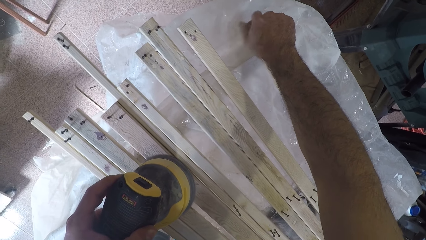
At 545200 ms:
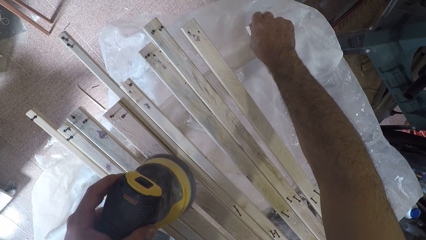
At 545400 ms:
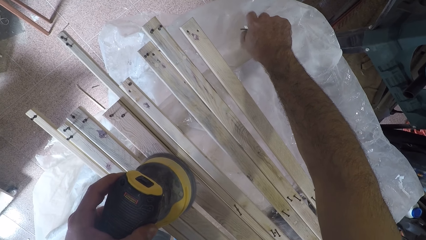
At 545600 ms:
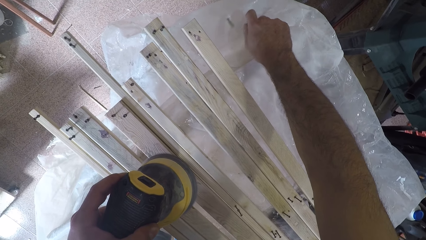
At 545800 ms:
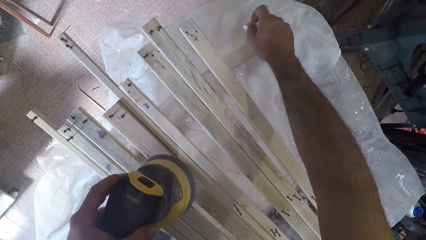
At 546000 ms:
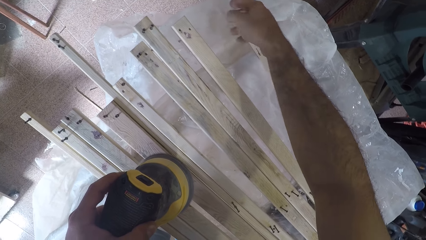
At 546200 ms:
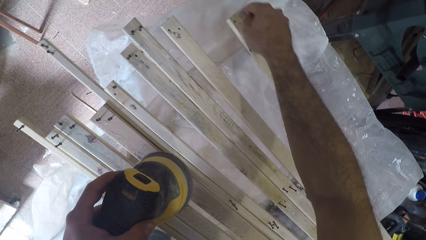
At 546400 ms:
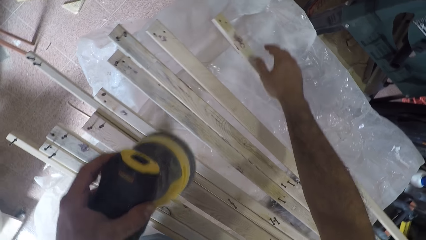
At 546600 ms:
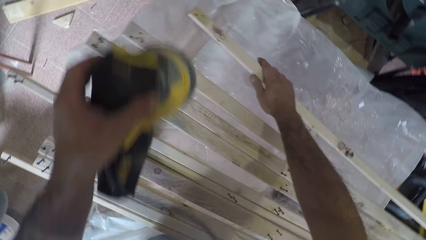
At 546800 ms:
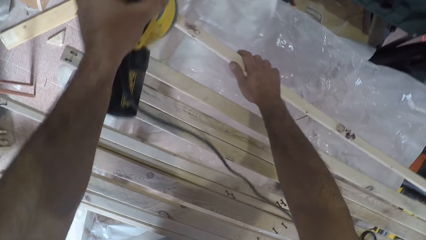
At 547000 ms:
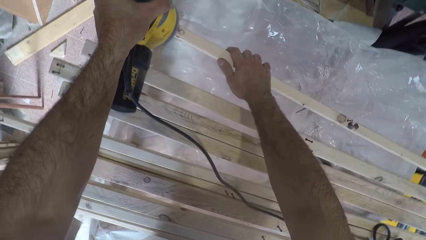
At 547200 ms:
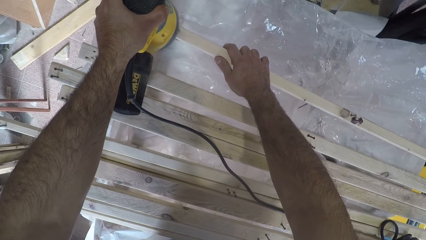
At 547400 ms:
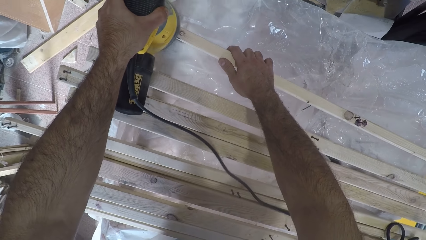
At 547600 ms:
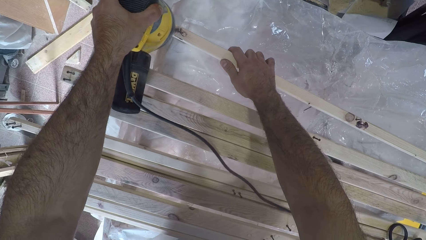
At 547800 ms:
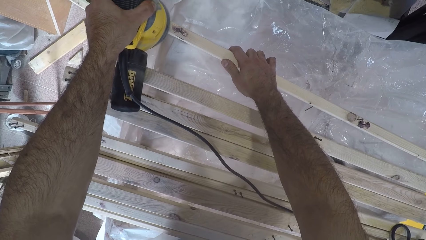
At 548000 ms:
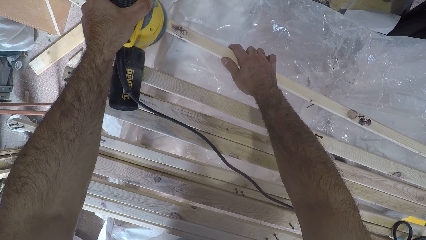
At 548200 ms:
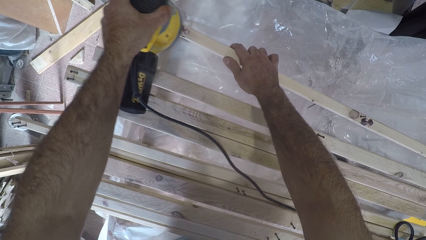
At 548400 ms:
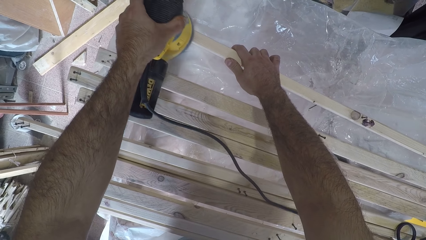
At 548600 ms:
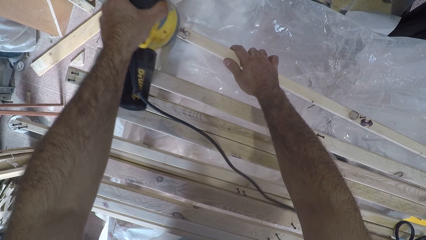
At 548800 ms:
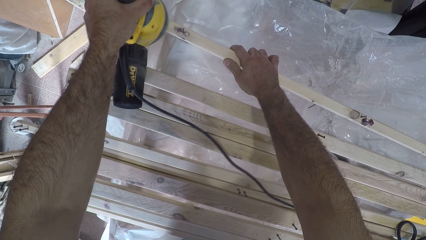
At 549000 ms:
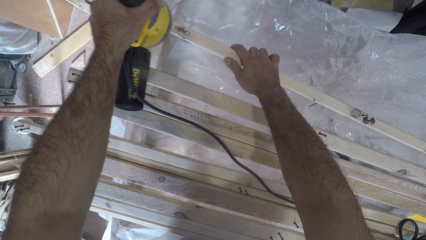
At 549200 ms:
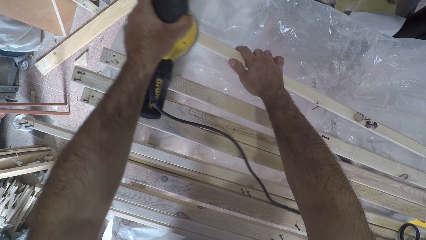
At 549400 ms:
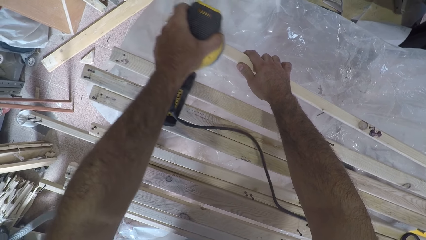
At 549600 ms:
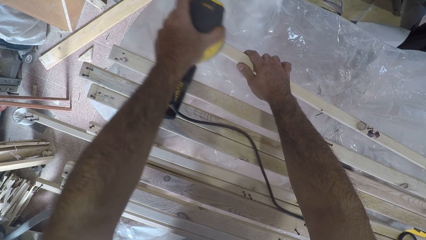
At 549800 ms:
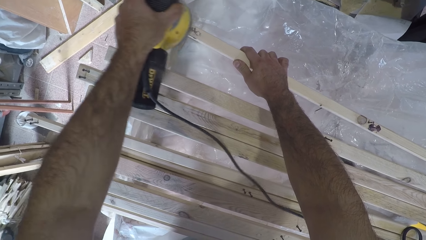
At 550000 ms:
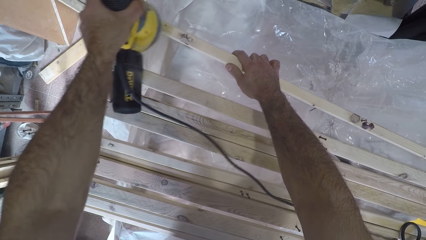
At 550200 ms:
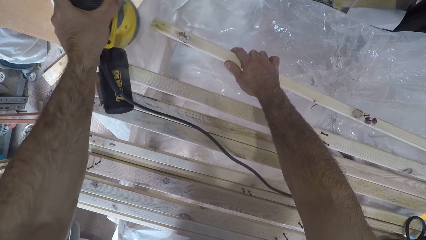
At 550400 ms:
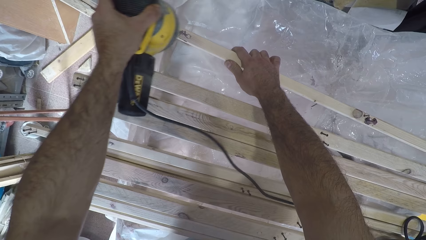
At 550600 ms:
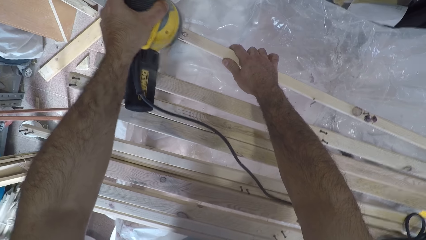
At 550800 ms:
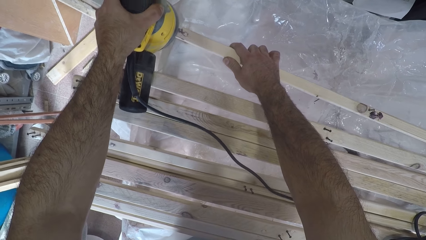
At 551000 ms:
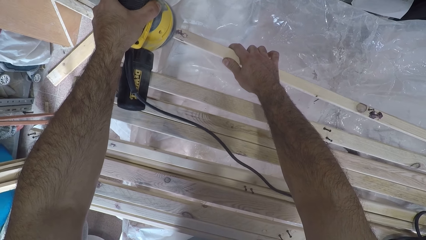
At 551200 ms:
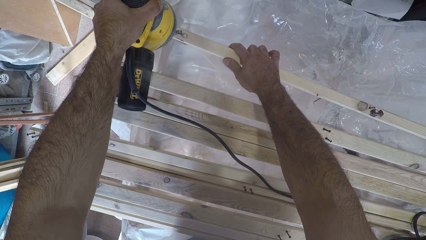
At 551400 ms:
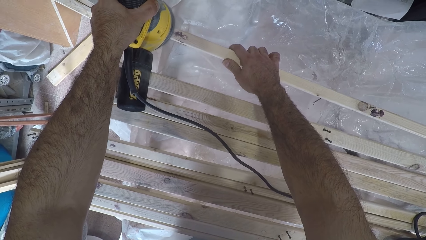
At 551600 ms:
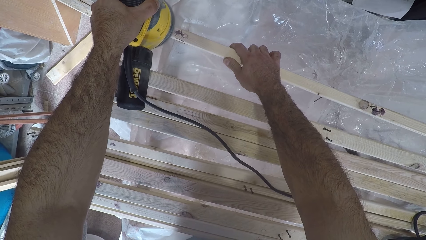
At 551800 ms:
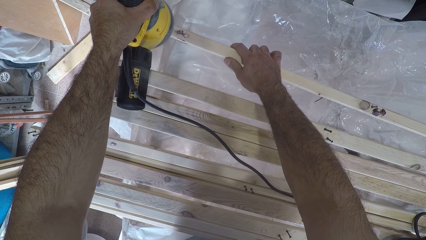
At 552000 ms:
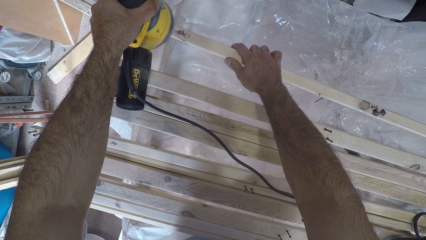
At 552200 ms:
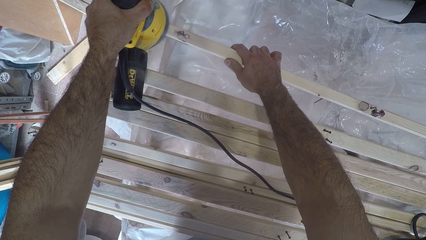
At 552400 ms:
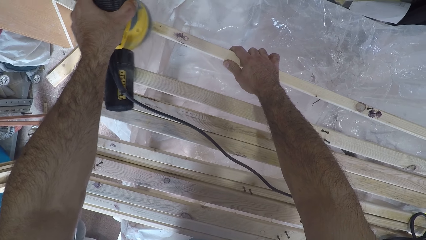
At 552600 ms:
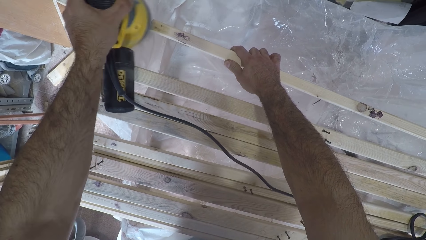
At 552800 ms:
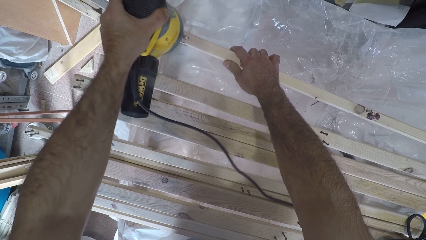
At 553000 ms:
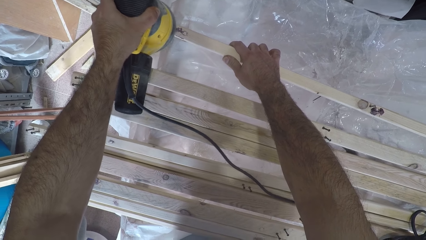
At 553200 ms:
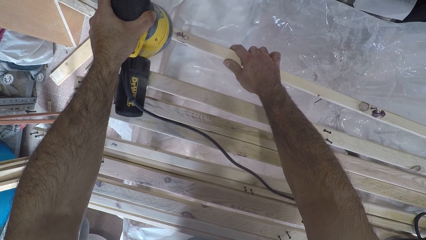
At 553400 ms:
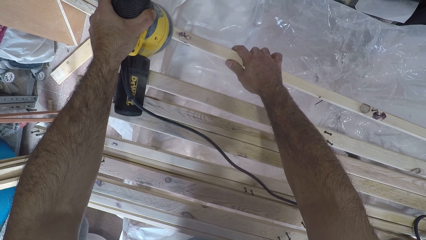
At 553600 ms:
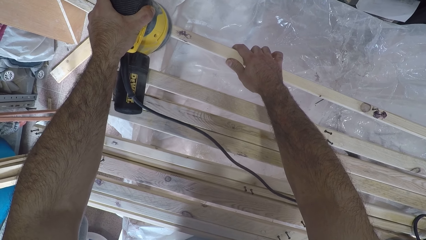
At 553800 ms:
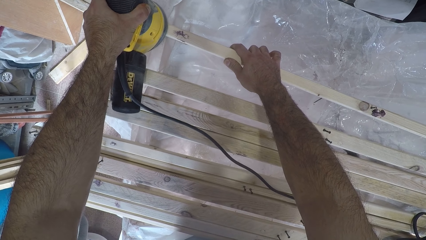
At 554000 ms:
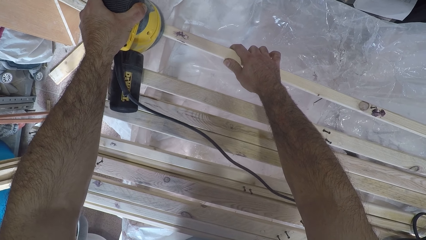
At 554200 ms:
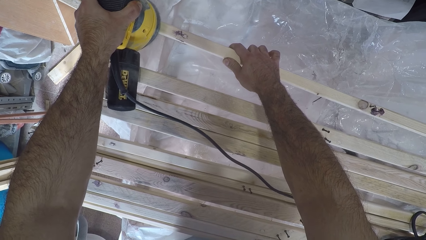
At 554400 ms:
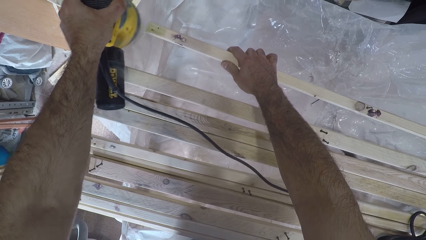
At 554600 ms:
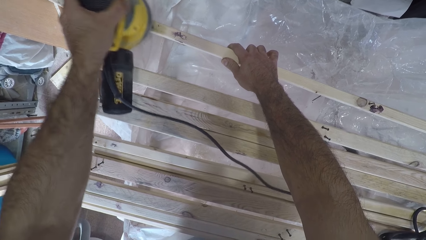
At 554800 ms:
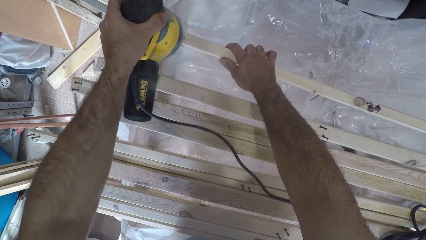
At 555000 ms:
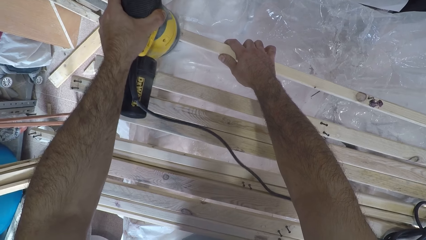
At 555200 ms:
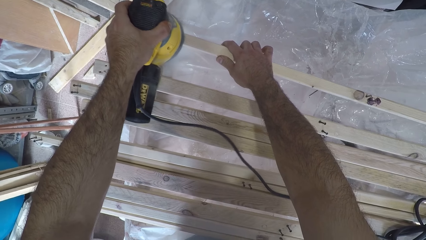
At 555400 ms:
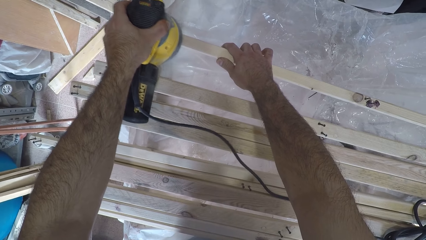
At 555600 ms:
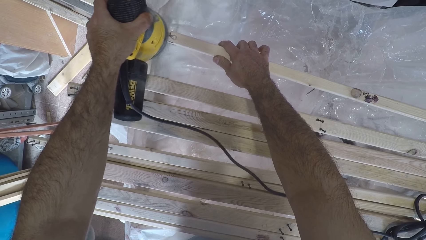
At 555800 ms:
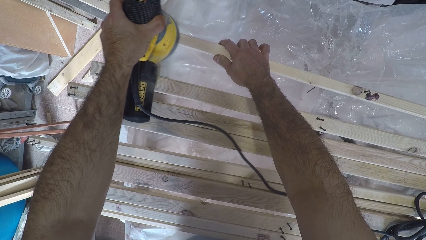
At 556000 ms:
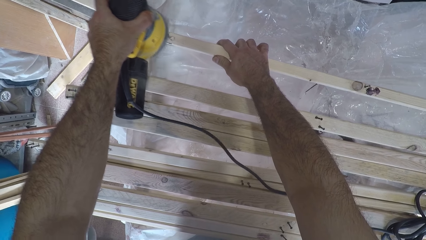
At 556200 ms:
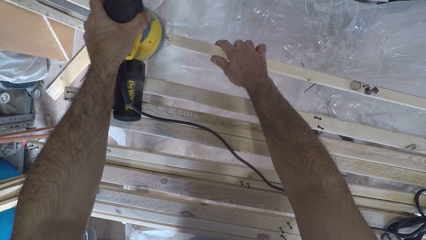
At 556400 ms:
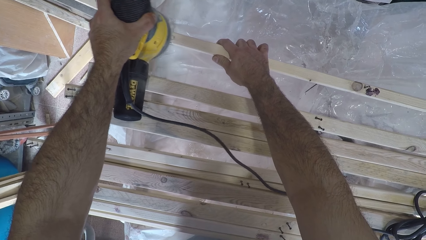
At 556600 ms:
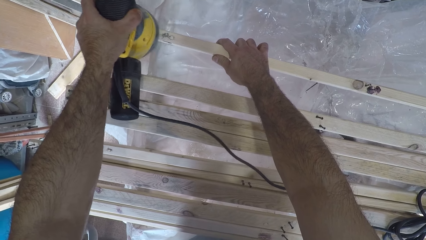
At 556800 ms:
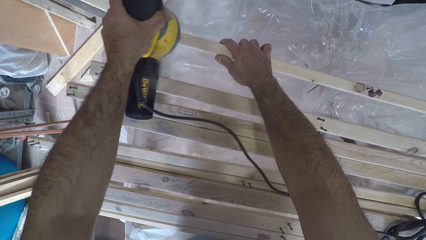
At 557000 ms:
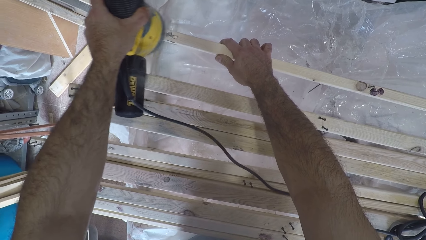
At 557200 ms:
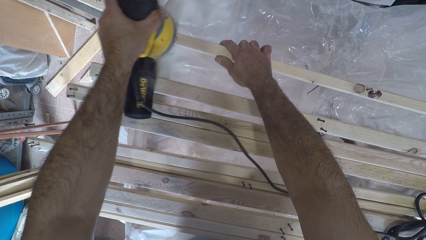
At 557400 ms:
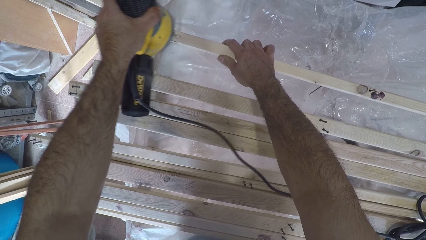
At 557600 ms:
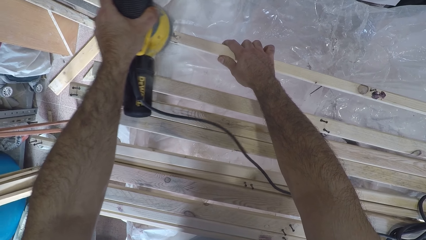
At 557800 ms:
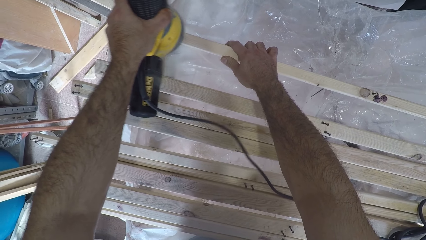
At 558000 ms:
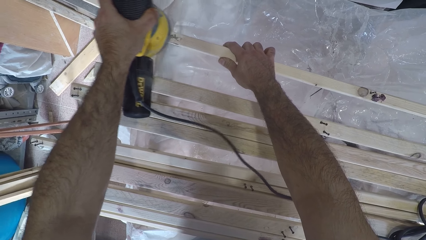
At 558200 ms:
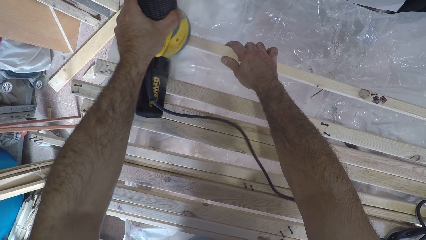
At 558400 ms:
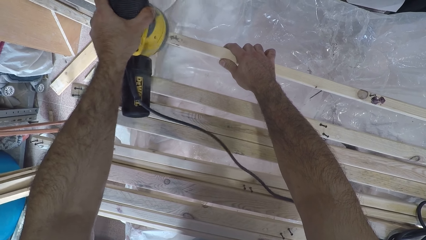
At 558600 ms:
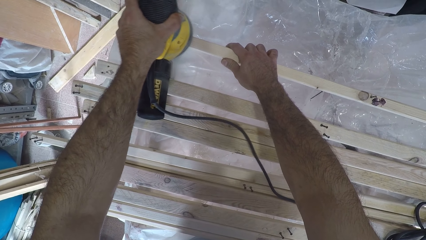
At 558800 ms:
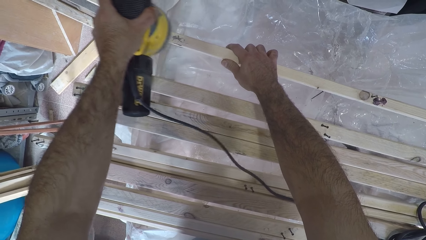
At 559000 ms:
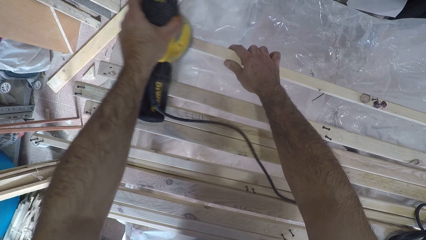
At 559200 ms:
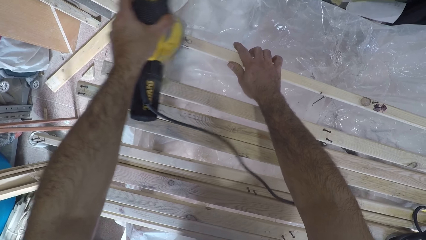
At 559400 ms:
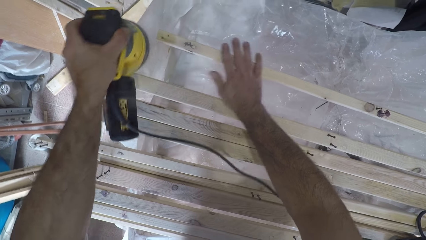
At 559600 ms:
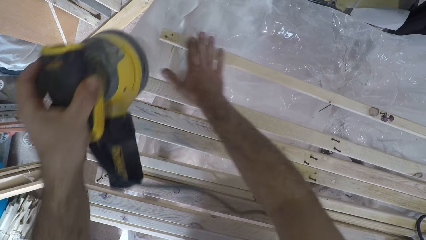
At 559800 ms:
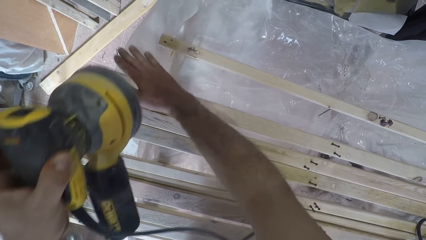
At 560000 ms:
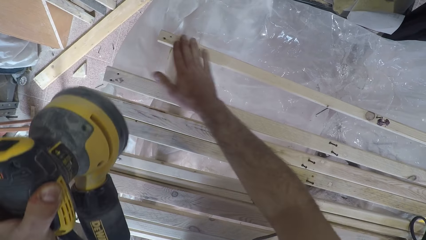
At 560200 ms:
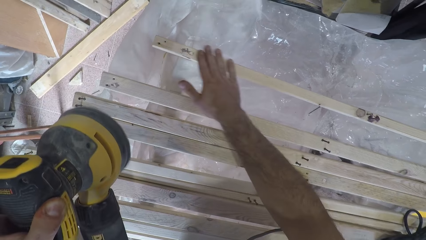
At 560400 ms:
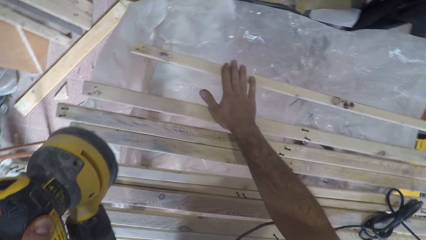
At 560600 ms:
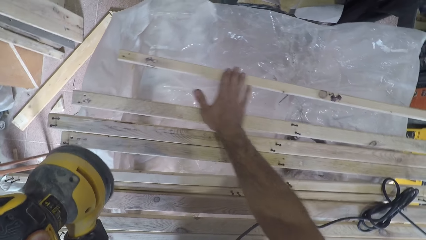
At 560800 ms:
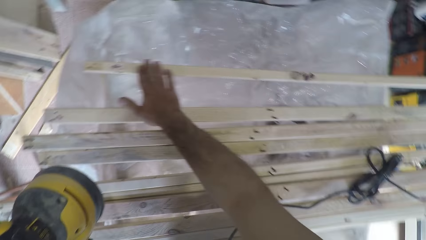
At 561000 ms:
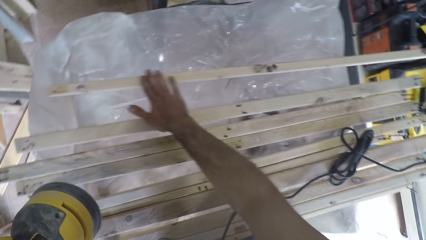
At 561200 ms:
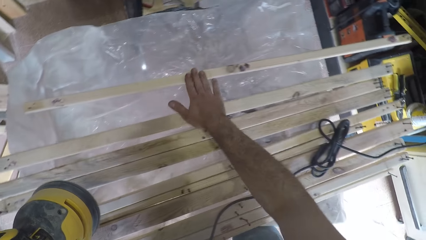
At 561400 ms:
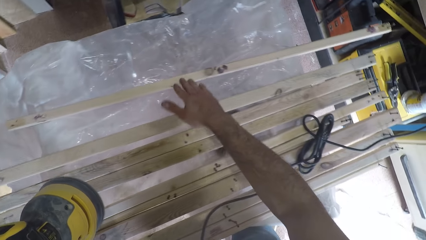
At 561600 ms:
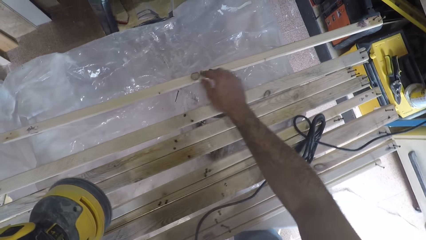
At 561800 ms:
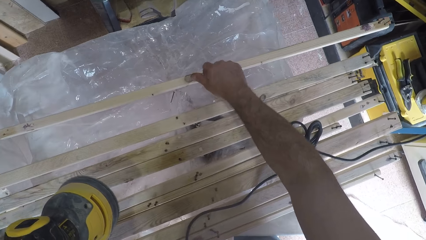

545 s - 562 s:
The camera wearer drops the nails on the floor. He continues to brush the fifth wood plank with the brush oscillating tool. He dusts the surface of the wood plank with his right hand. He moves to the middle of the wood plank and removes a third nail from the middle of the wood plank.
